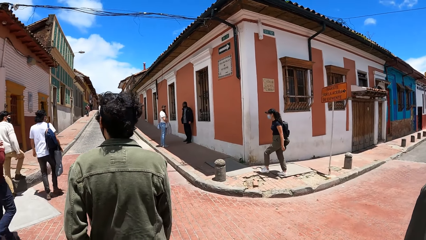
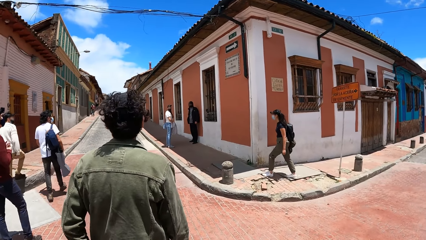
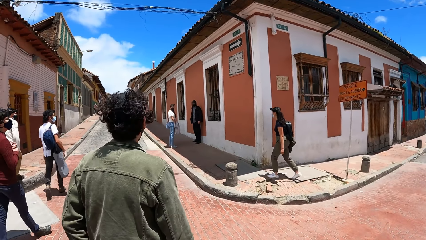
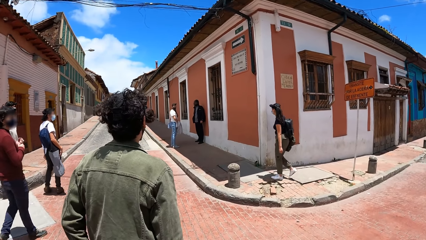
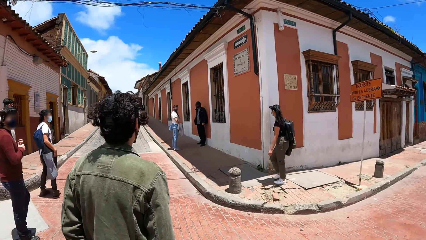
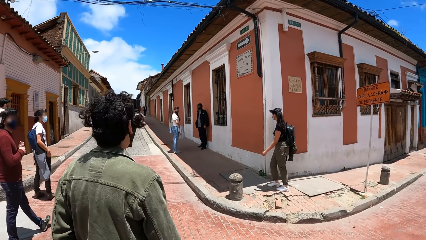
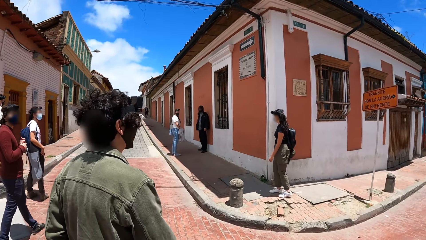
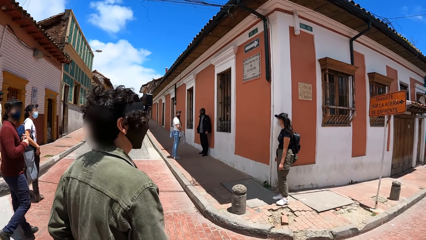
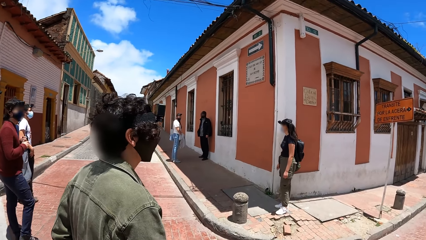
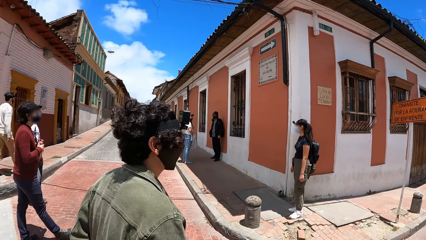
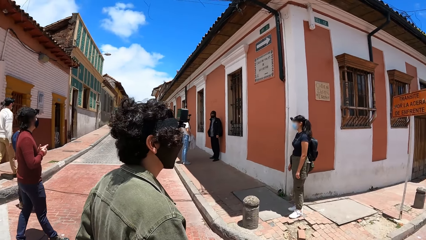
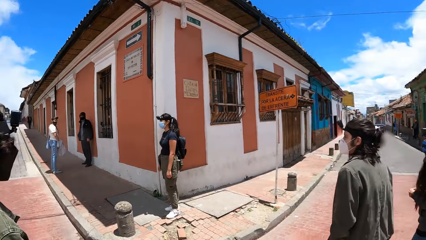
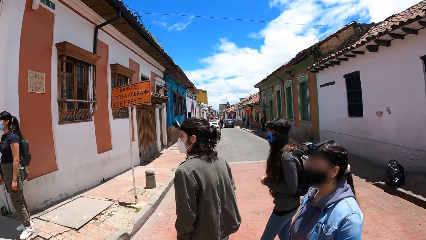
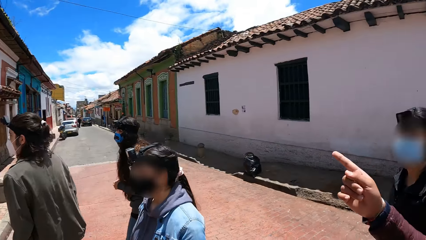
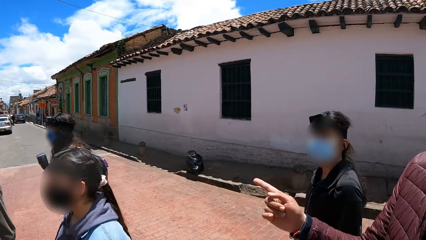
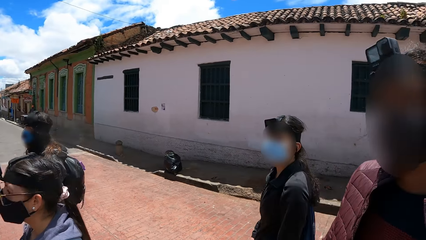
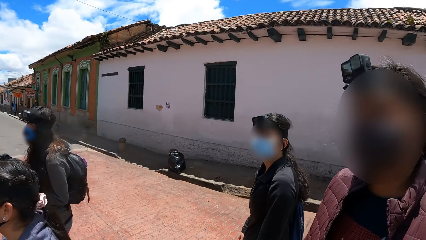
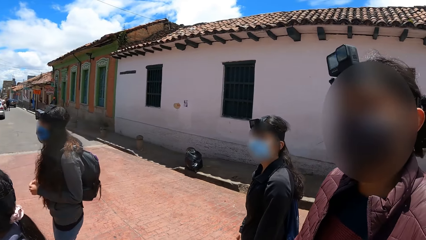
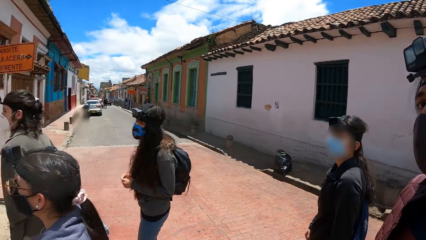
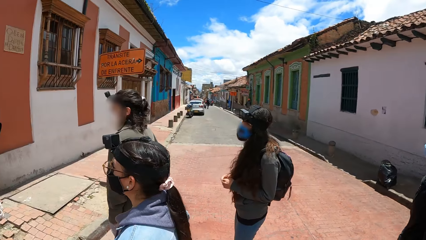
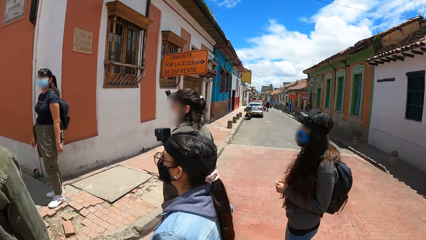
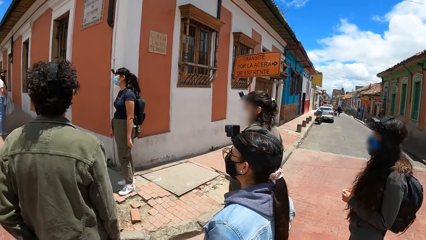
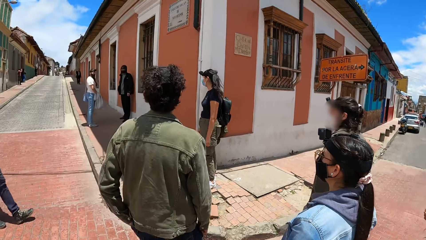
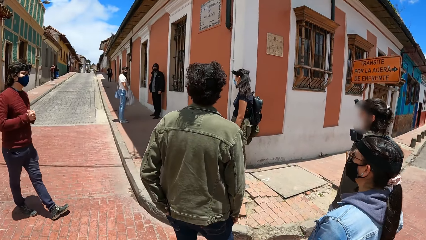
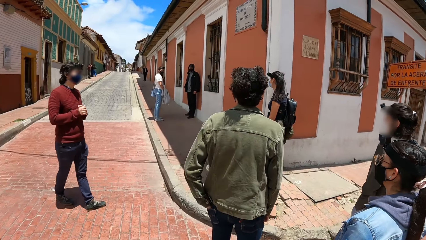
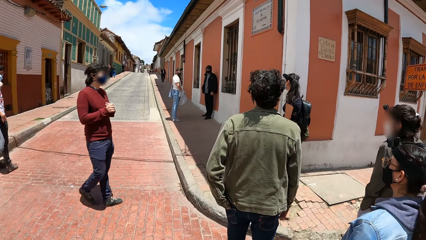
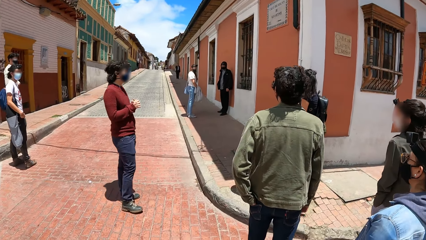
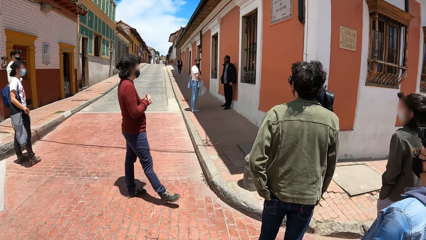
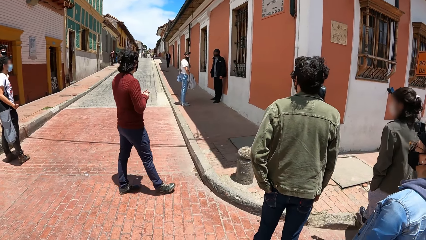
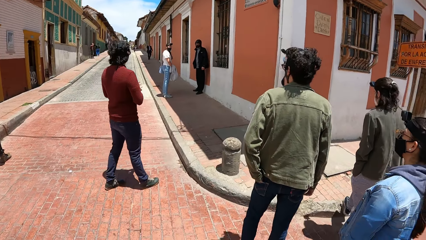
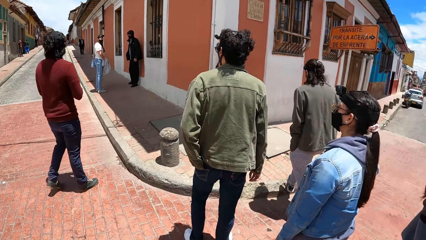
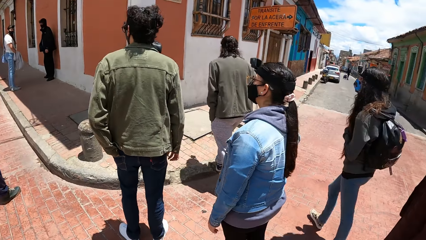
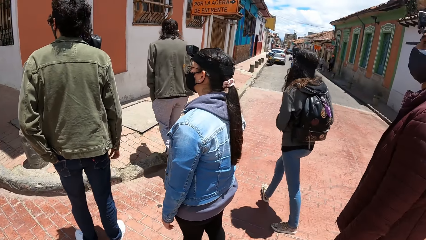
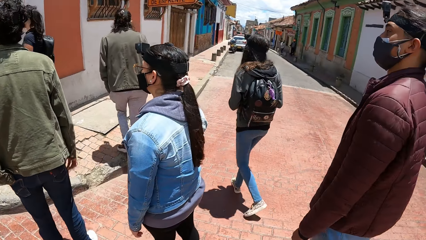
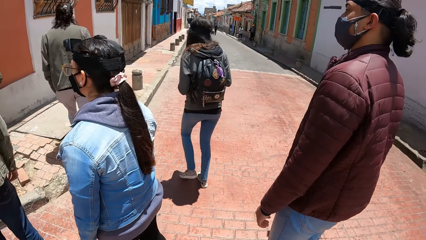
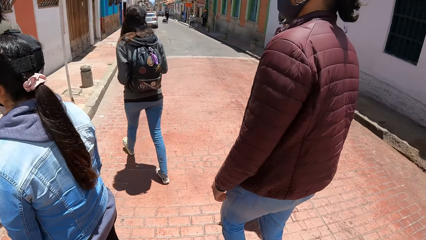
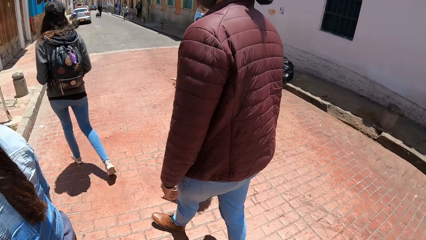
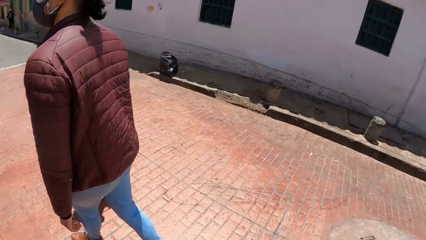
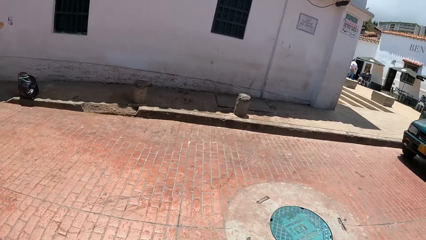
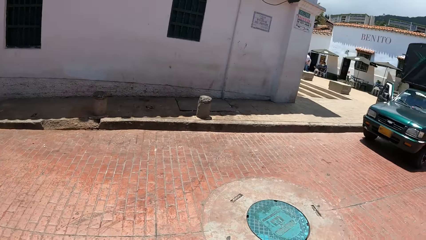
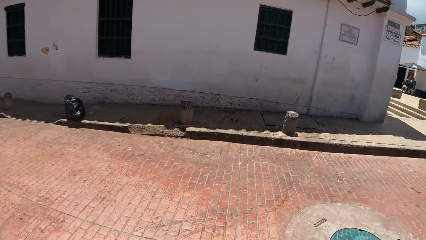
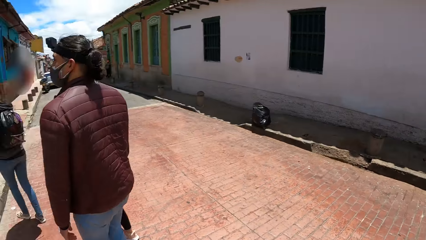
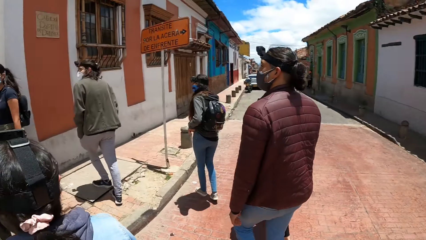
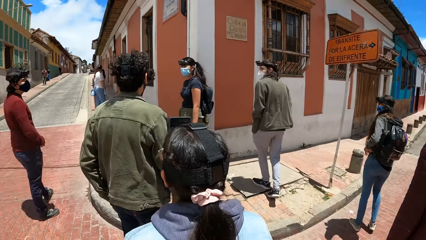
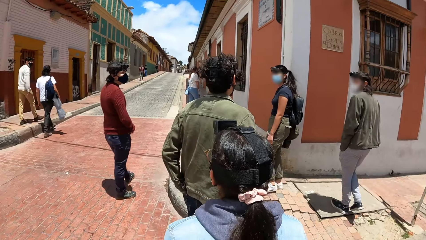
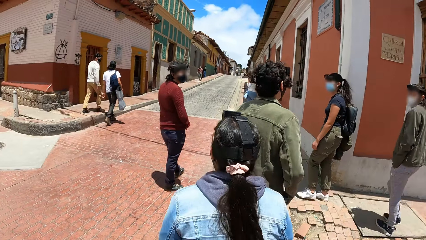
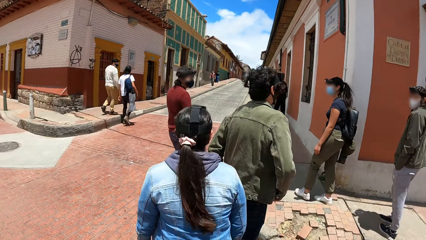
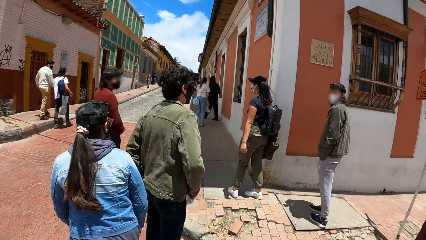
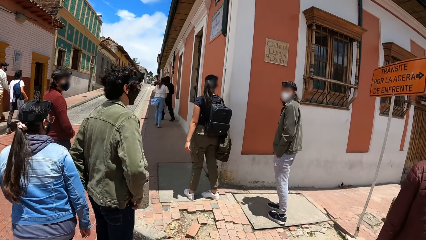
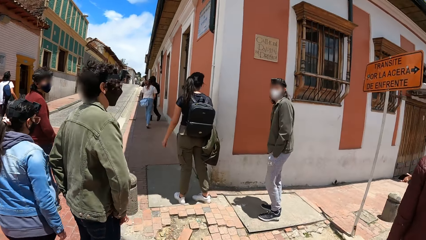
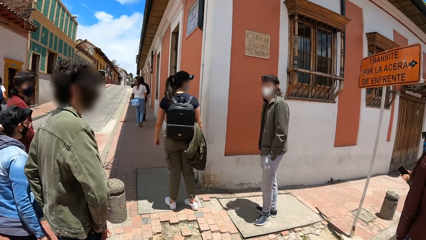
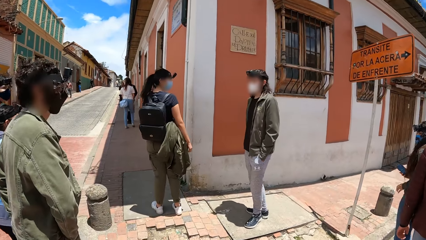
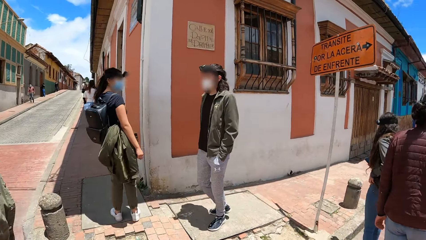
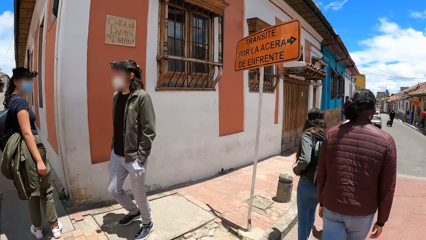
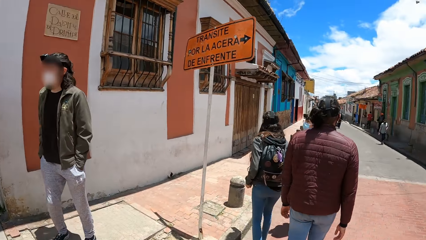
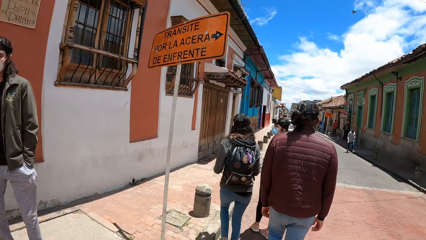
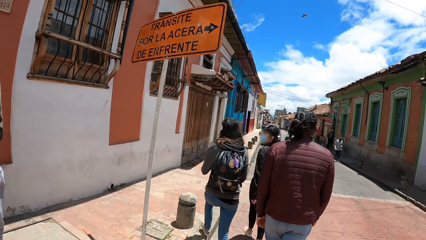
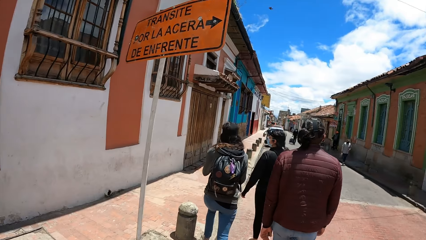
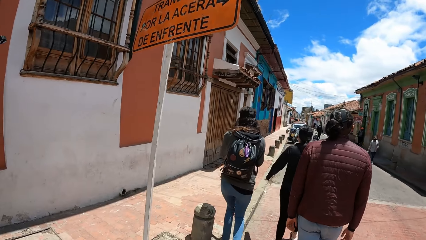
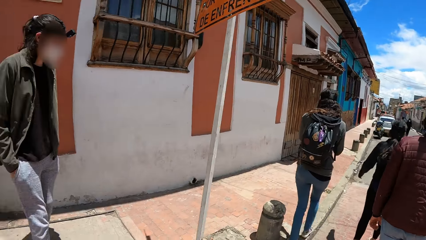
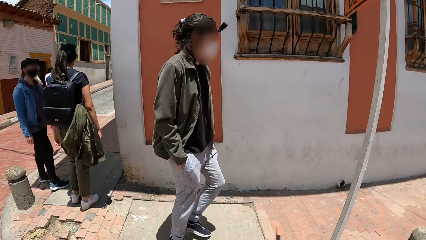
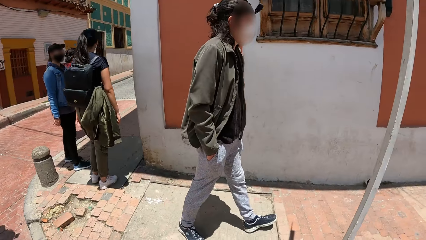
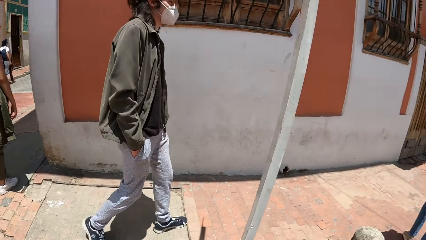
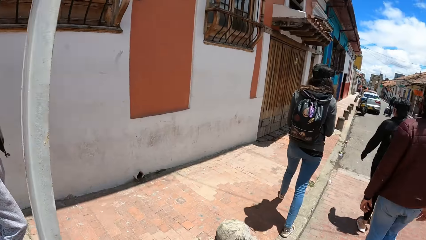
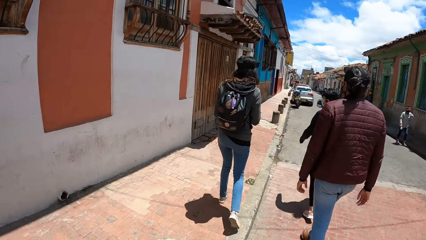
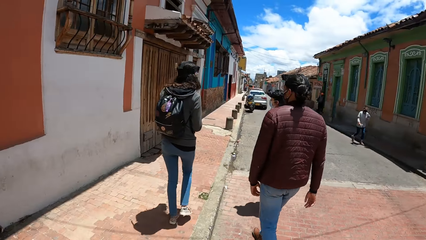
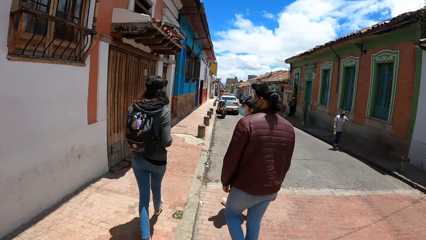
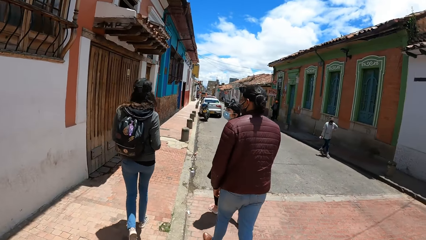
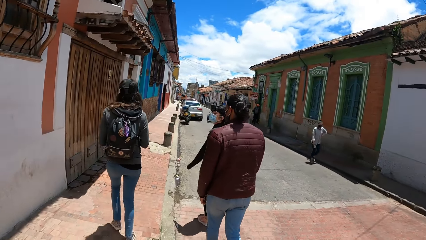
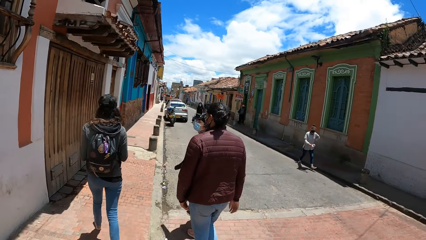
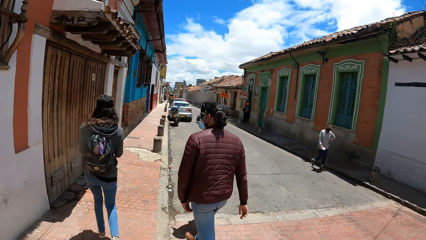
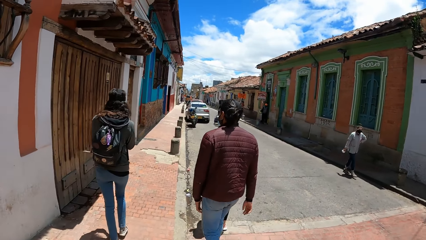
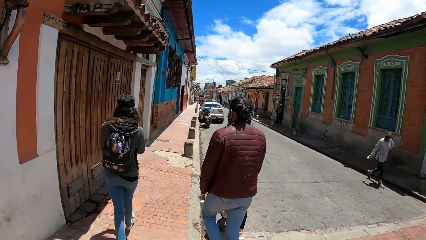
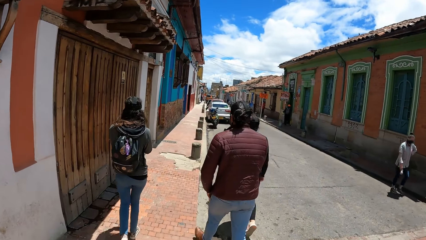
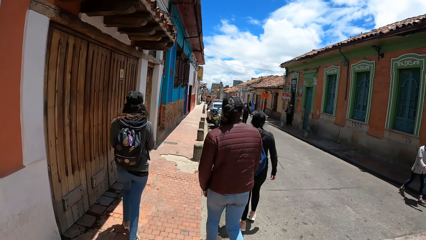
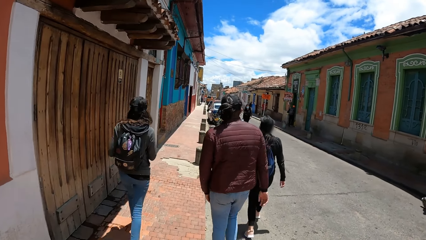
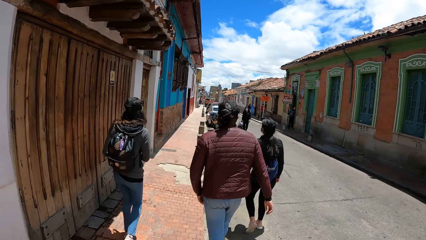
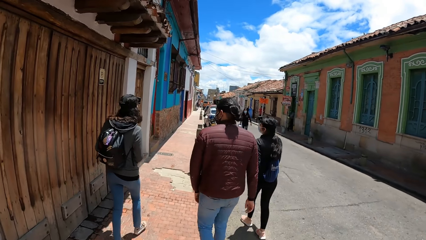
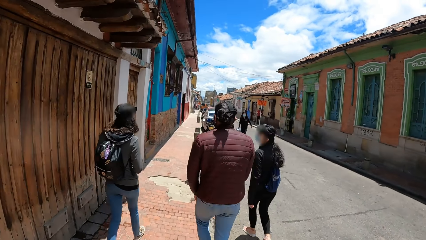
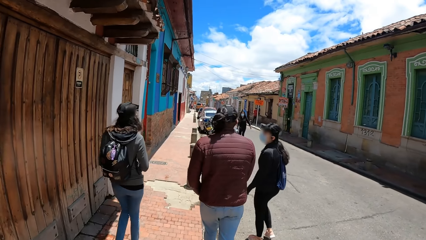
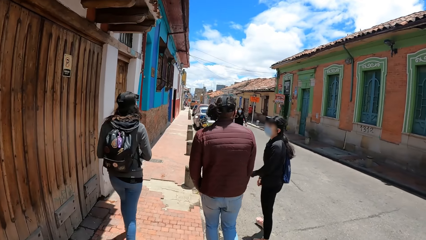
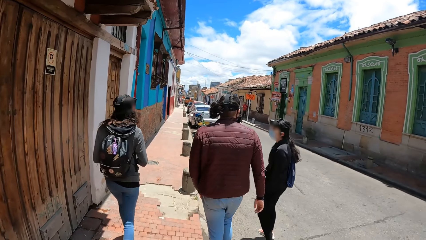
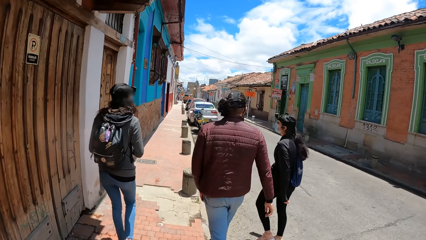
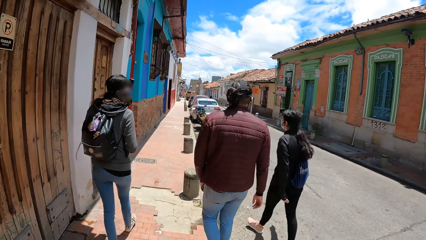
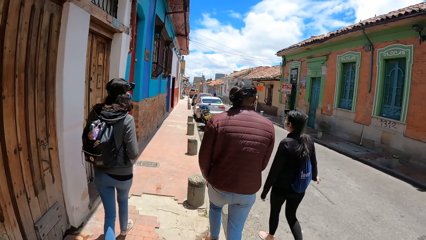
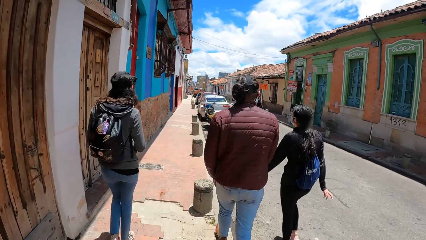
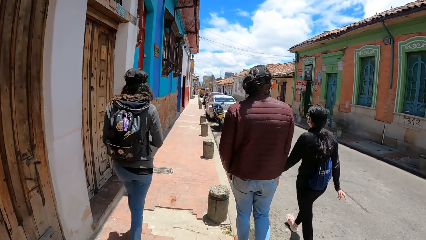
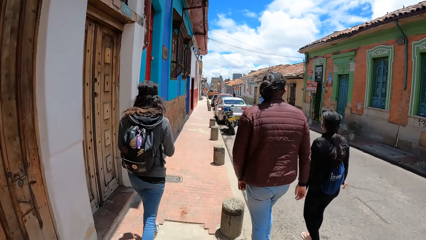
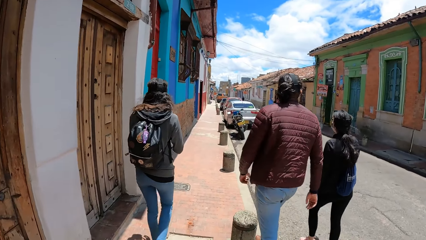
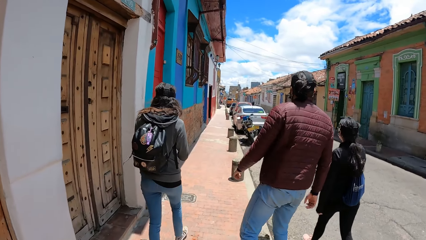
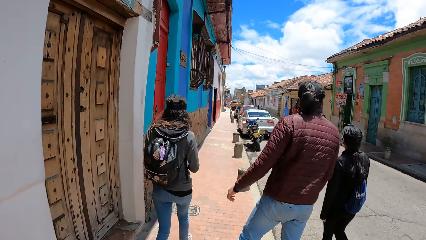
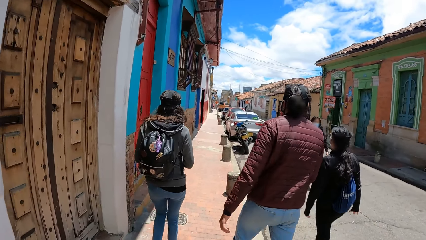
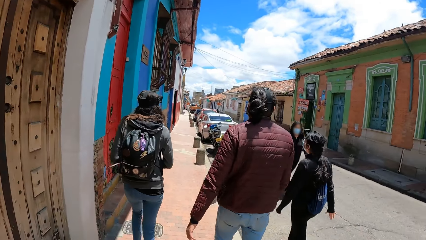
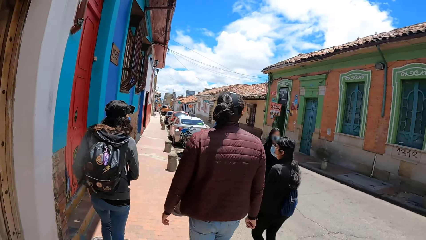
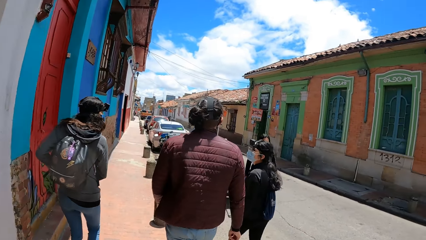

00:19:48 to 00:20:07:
A man walks across the paved road. The camera wearer walks across the paved road alongside the group of people. Another man gesticulates with his right hand to friends. The first man puts his left hand in his pocket. A third man holds both hands. The camera wearer looks around. A woman walks on the side of the paved road. A fourth man walks on the side of the paved road. The second man walks on the side of the paved road. The camera wearer walks on the side of the paved road with friends. They look around. The fourth man walks on the side of the paved road with both hands in his trousers' pockets. Another woman walks on the side of the paved road.
